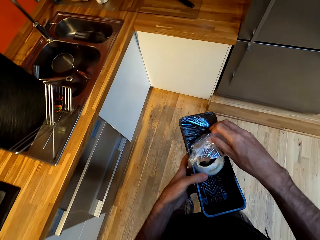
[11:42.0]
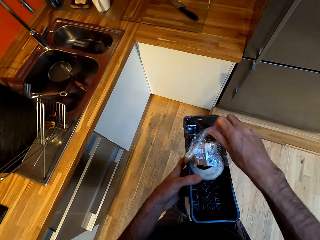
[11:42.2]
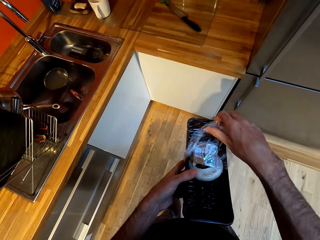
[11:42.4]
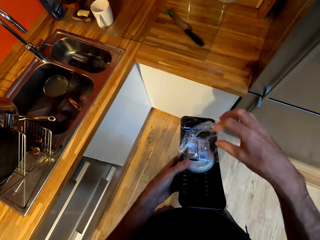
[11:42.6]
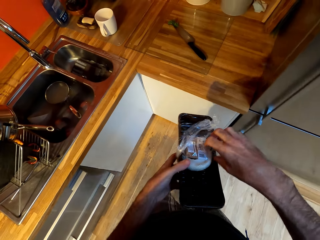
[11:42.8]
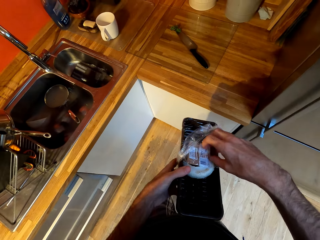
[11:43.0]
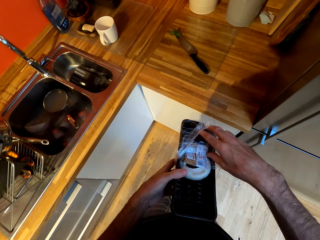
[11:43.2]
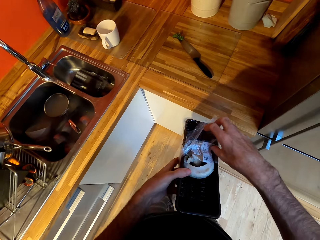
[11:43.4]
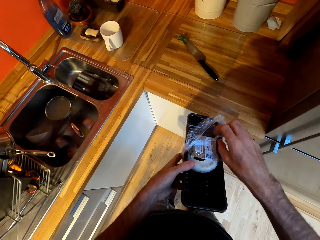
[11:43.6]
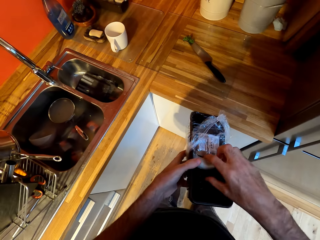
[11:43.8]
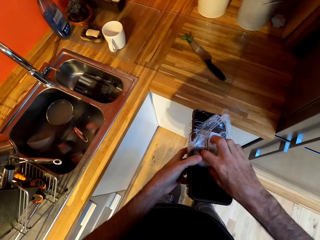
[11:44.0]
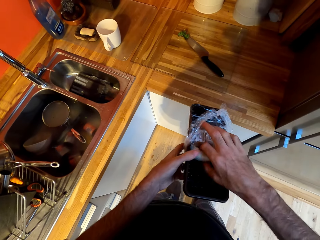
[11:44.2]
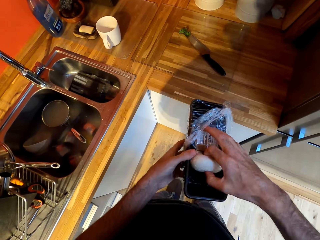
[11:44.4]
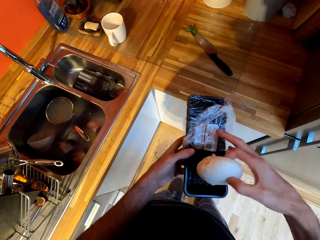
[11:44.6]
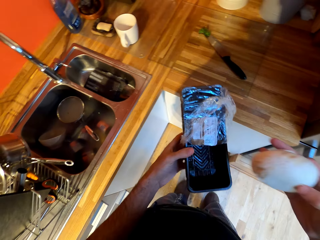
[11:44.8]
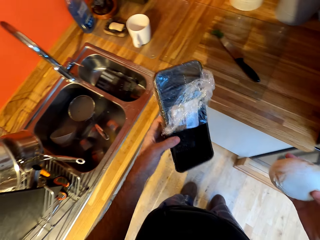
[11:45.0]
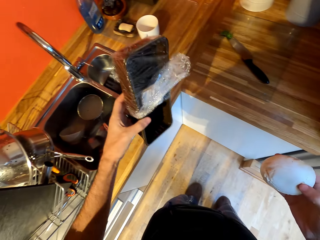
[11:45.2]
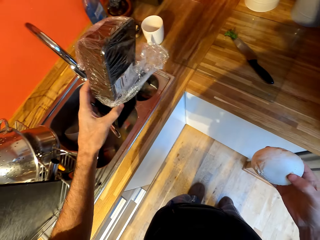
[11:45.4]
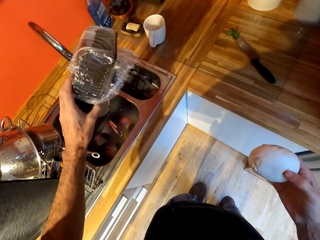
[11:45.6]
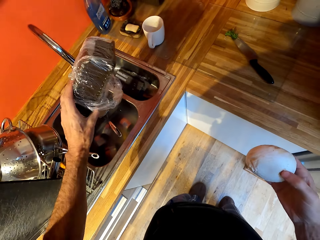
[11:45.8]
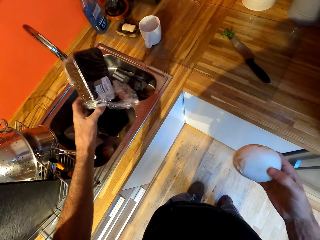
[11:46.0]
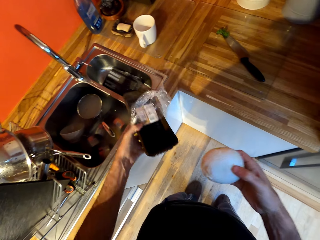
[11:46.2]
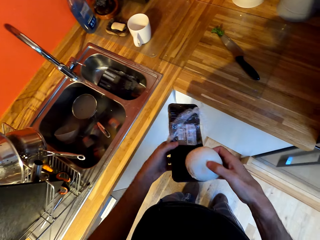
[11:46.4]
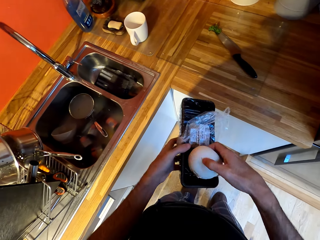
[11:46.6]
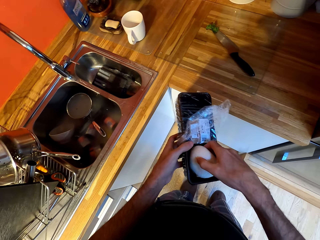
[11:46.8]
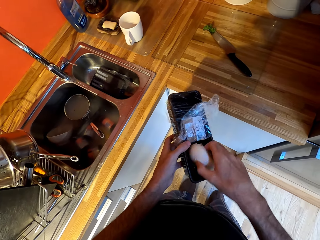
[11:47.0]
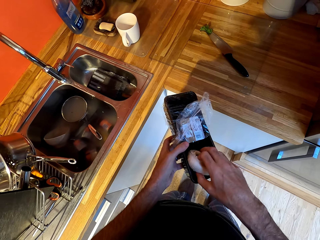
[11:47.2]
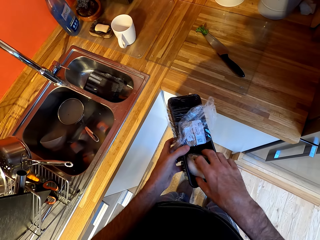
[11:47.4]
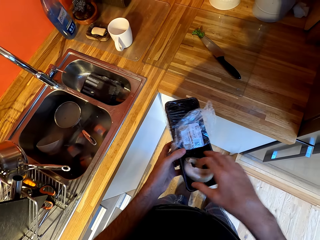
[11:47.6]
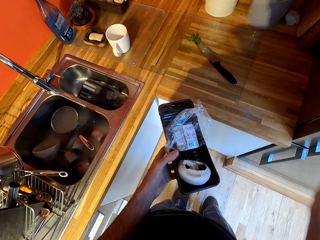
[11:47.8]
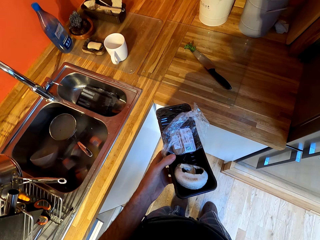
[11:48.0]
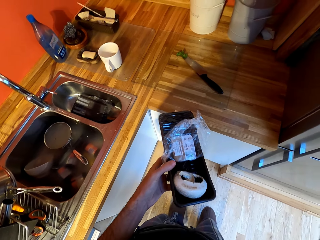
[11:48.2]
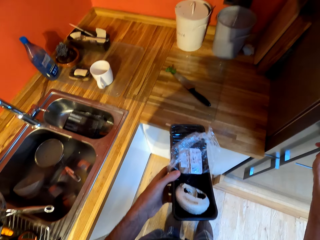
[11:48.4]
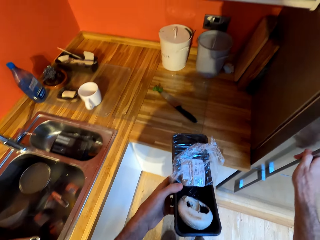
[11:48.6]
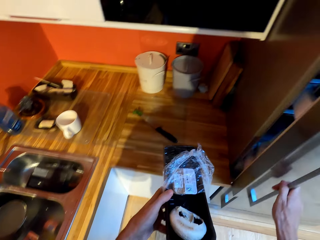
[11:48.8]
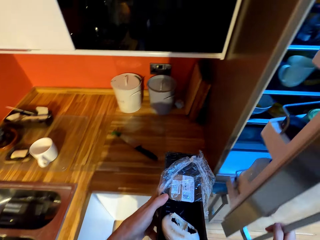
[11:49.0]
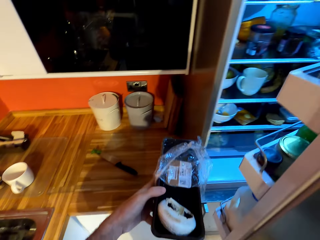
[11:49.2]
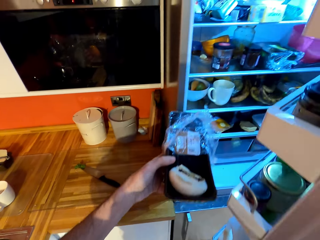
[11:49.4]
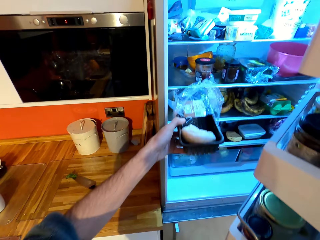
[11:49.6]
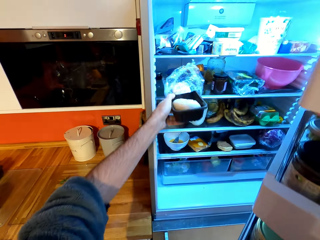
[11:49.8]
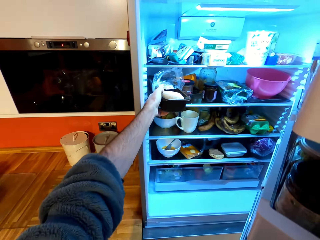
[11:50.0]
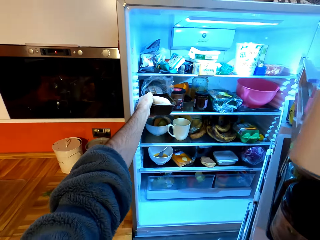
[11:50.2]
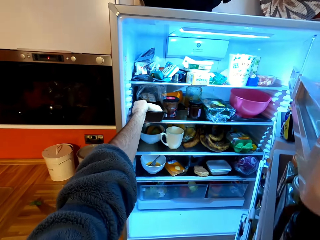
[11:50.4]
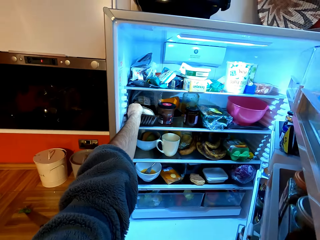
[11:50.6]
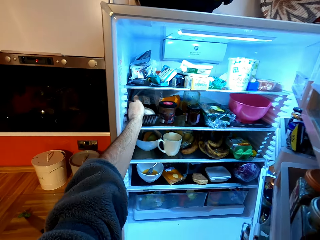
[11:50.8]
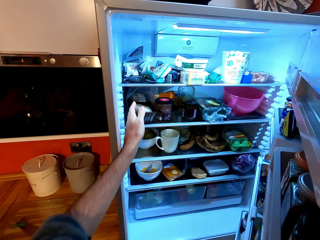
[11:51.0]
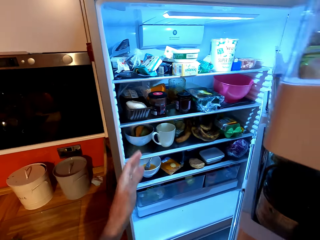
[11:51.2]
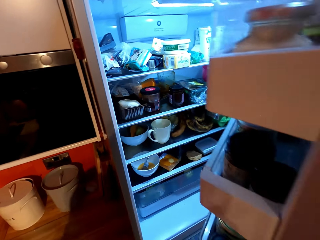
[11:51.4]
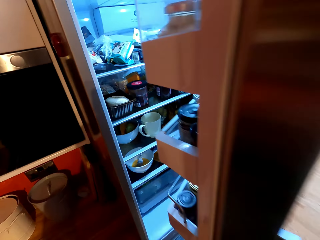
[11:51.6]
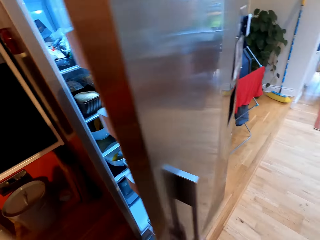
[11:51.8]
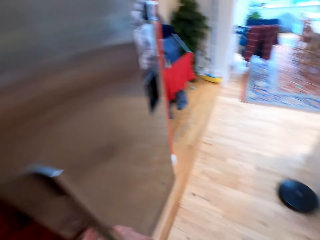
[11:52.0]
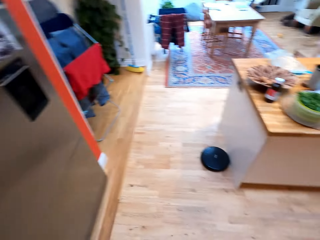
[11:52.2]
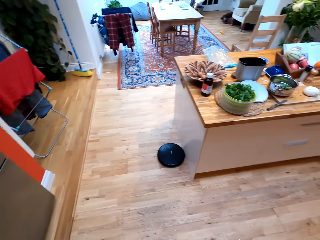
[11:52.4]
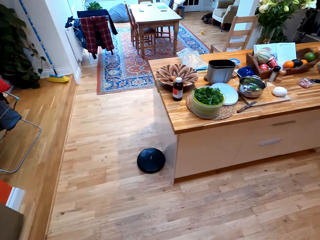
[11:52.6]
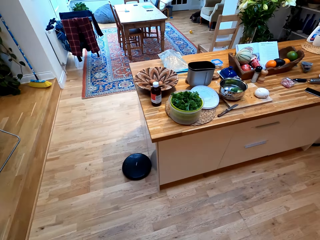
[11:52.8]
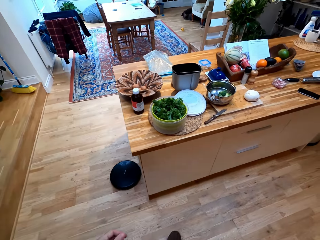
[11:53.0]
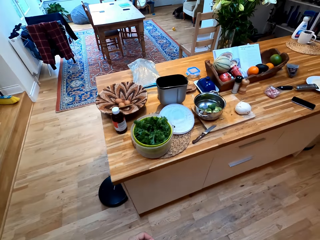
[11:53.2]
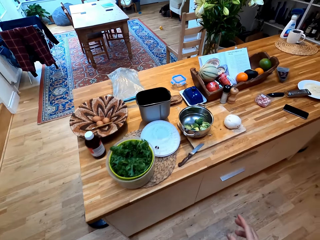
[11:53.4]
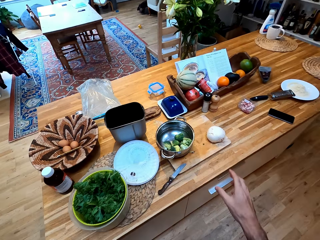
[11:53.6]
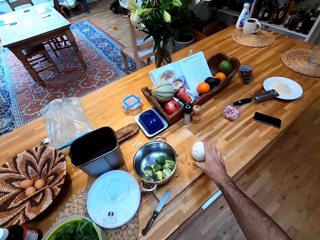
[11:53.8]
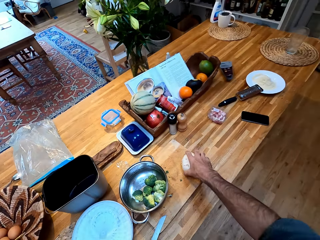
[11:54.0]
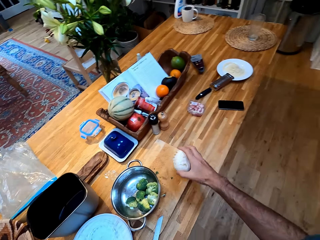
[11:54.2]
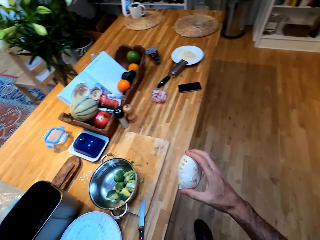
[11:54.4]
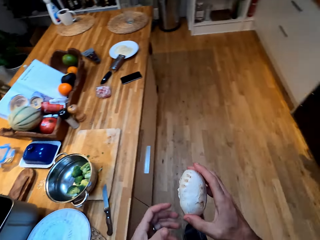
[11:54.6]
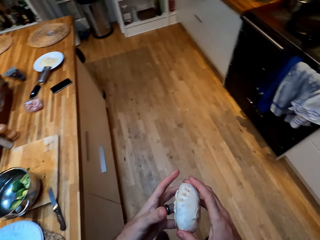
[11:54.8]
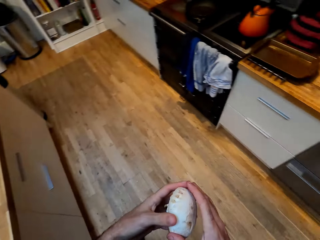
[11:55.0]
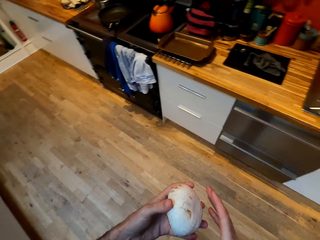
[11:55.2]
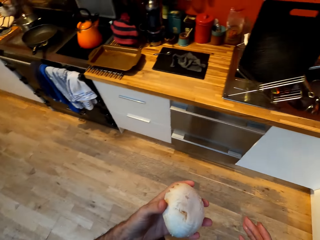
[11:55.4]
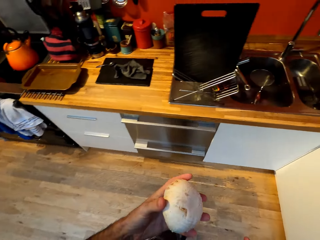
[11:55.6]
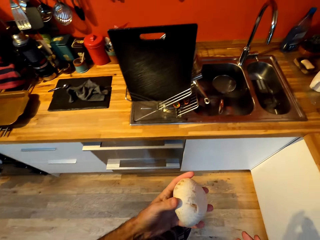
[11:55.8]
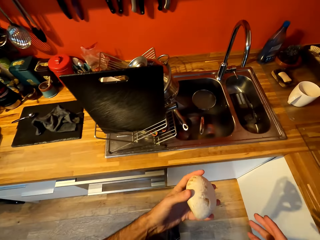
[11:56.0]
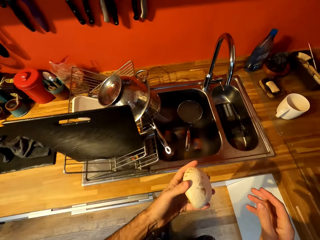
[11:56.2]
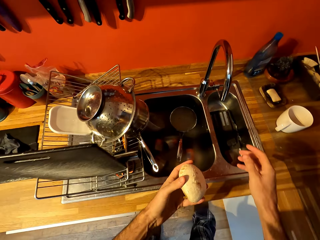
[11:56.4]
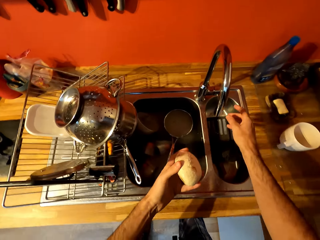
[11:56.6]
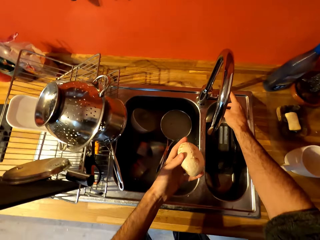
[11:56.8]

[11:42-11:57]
The camera wearer unwraps a piece of paper. They pick up a mushroom from a storage can. They shake the container in the sink. They put the mushroom in the storage can. They open a fridge. They put the storage can in the fridge. They close the fridge. They walk around a kitchen. They pick up a mushroom from a chopping board. They walk around the kitchen.

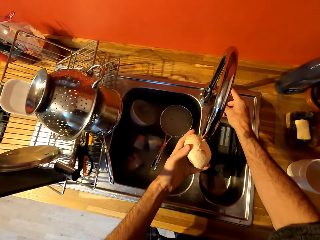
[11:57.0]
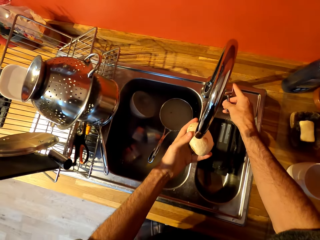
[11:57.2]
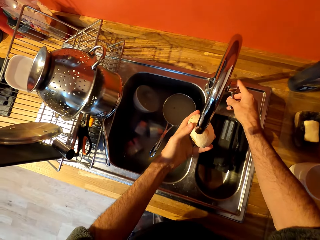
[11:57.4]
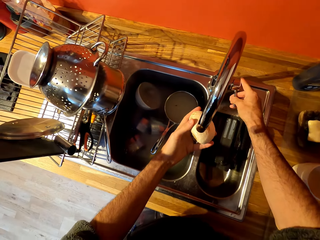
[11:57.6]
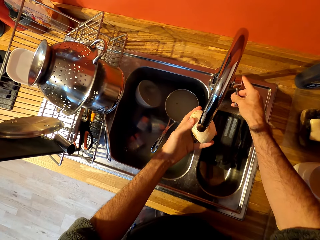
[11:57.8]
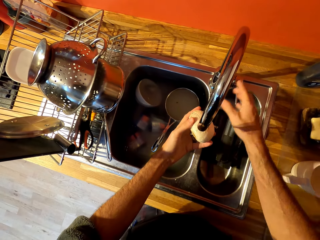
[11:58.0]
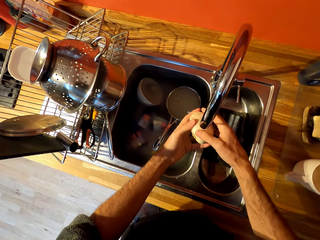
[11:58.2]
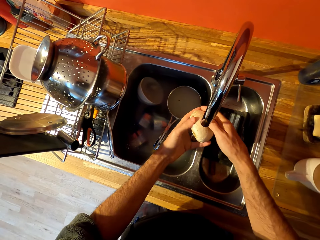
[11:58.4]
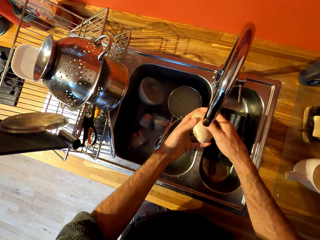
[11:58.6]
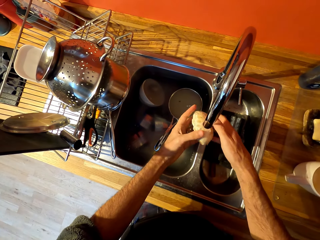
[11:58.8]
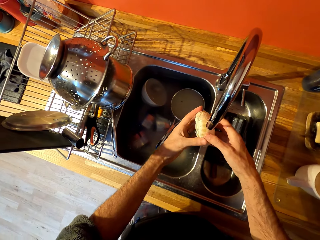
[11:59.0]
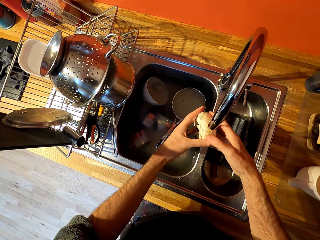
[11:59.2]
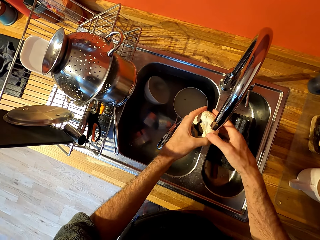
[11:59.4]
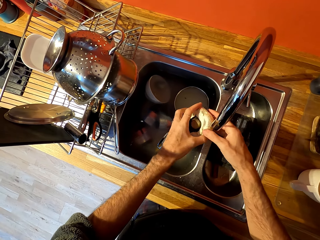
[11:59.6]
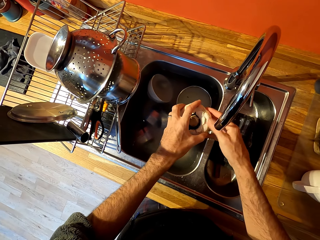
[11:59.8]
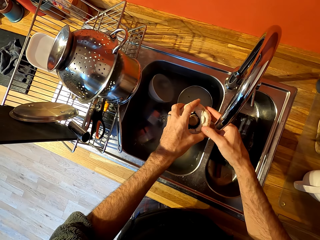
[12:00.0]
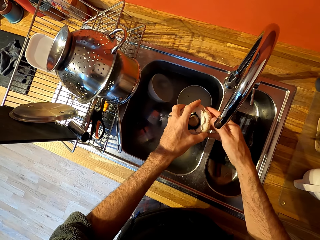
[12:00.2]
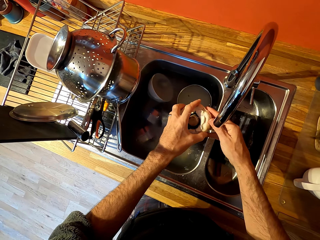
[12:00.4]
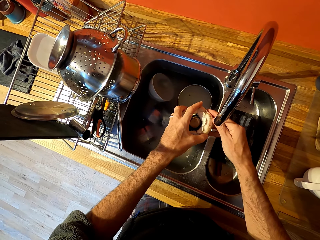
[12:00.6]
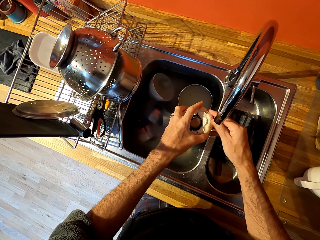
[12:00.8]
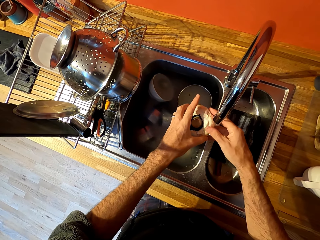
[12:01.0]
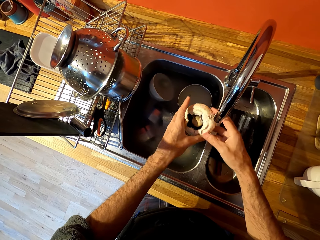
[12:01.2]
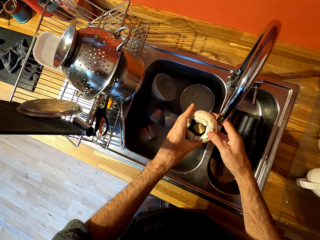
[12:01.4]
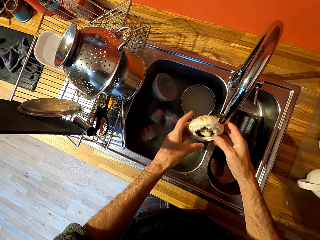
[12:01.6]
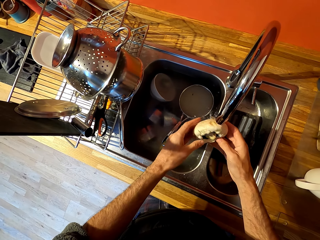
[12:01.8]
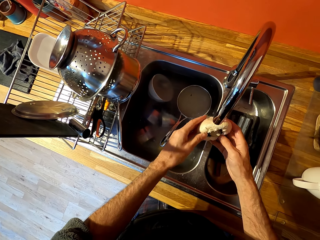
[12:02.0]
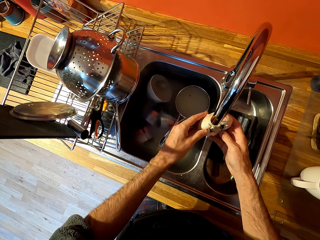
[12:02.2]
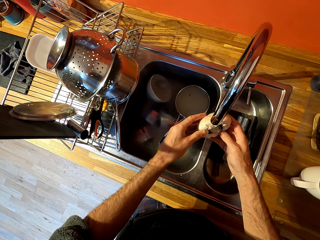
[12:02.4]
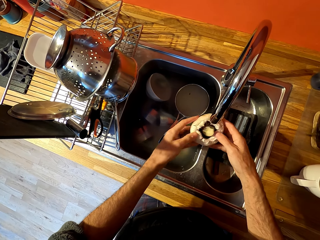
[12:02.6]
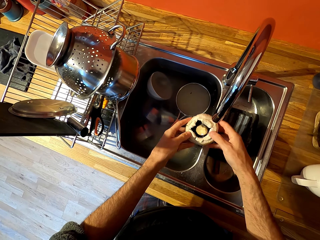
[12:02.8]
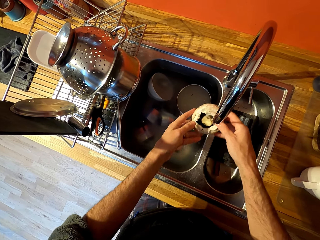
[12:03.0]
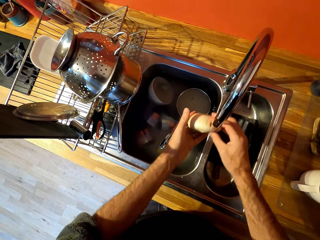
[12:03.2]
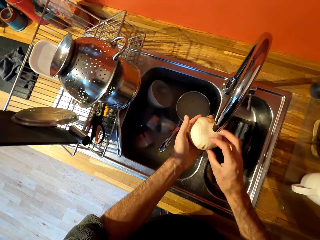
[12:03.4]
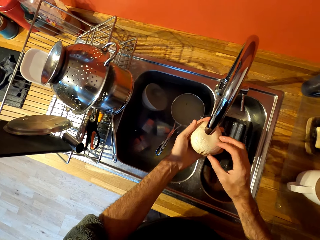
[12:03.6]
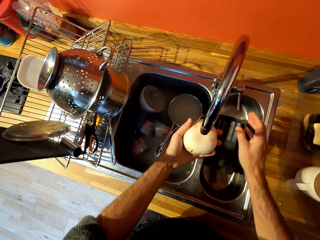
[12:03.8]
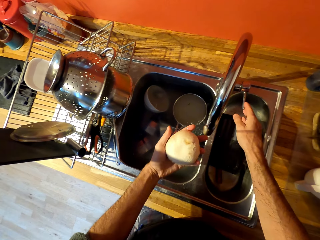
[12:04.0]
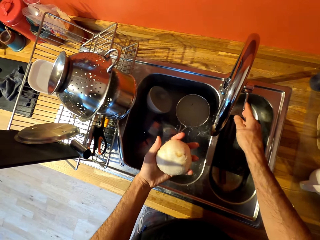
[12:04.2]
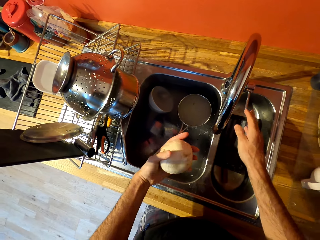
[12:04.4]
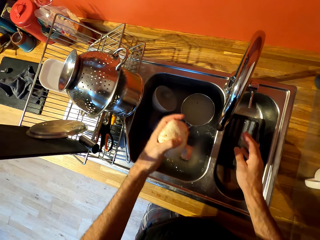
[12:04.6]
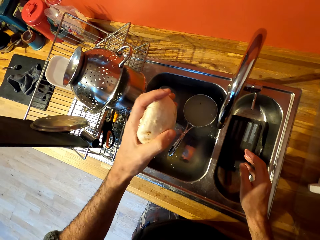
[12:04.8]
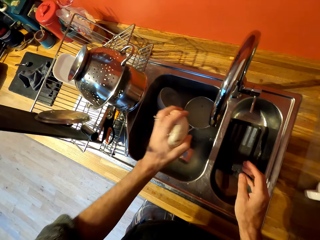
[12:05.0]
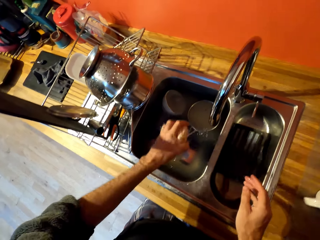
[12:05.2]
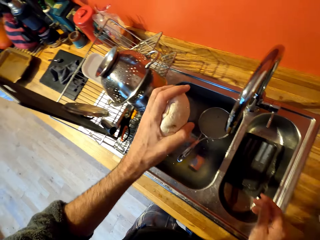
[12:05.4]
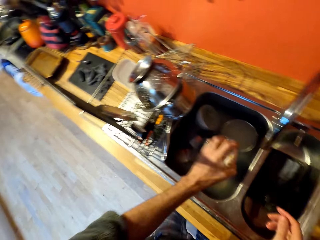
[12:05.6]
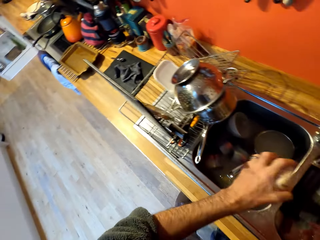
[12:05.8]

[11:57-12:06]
The camera wearer opens a tap. They clean a mushroom with running water from the tap. They close the tap.
